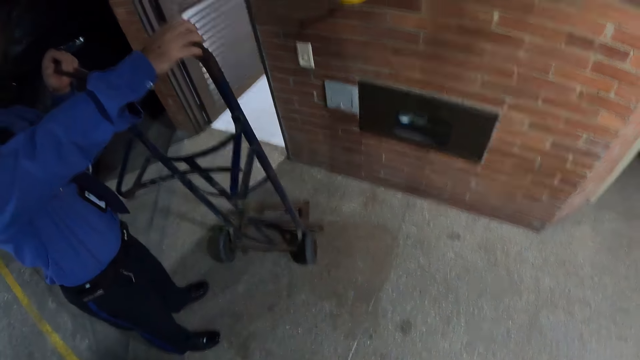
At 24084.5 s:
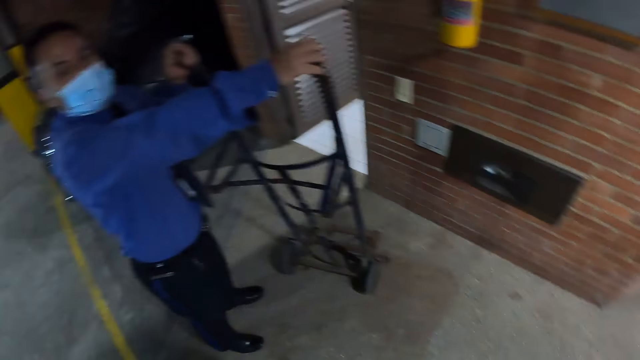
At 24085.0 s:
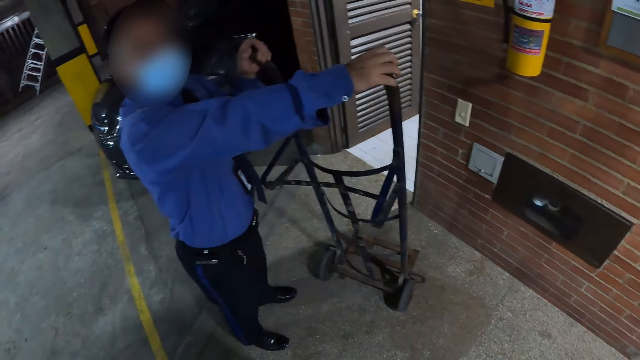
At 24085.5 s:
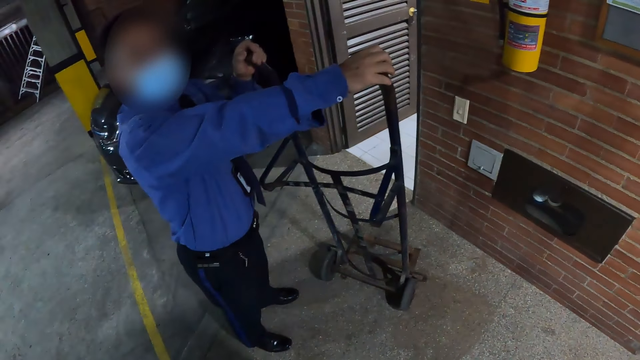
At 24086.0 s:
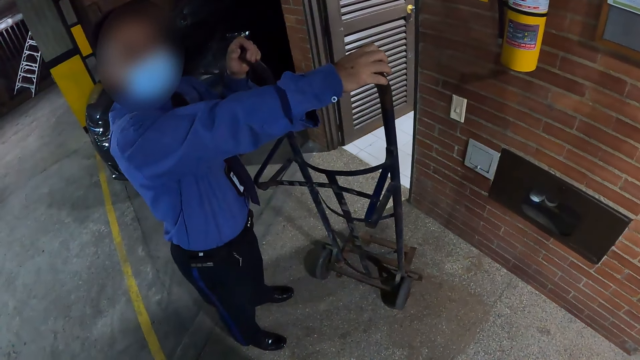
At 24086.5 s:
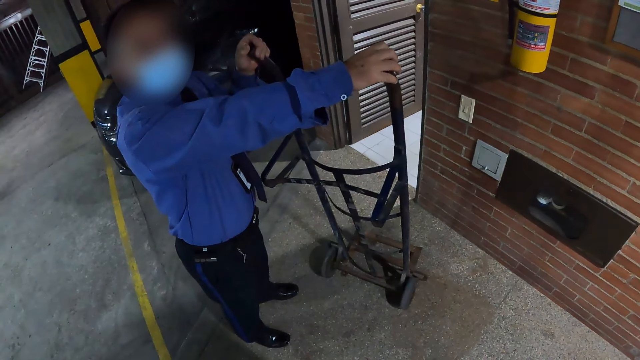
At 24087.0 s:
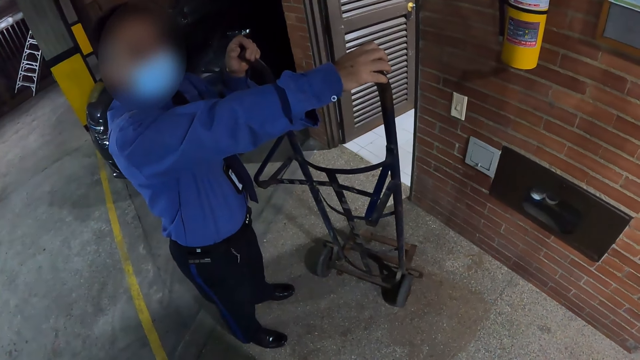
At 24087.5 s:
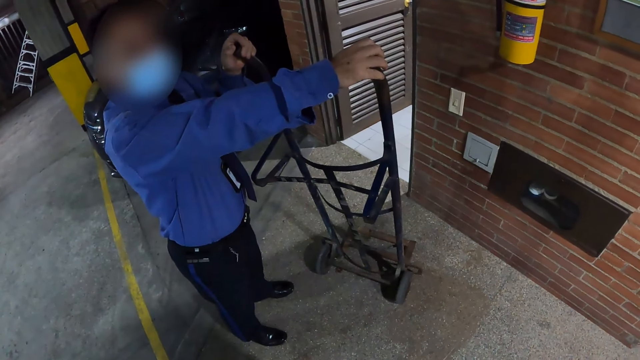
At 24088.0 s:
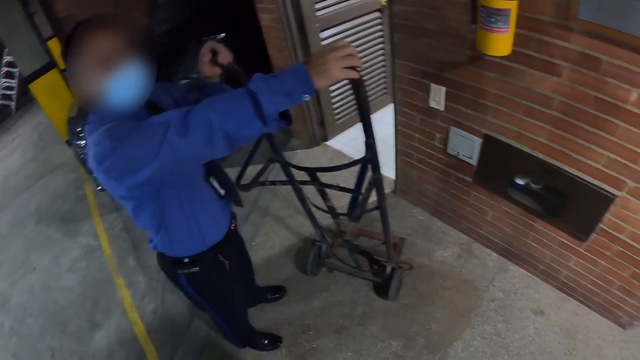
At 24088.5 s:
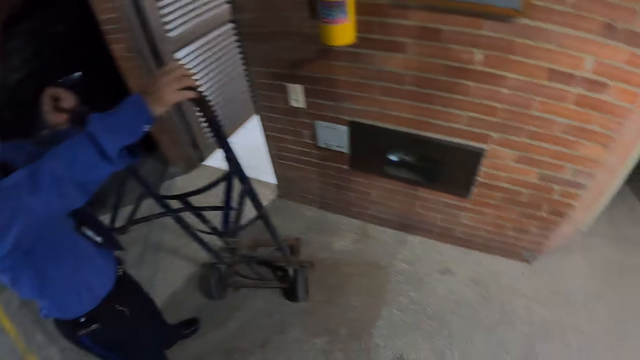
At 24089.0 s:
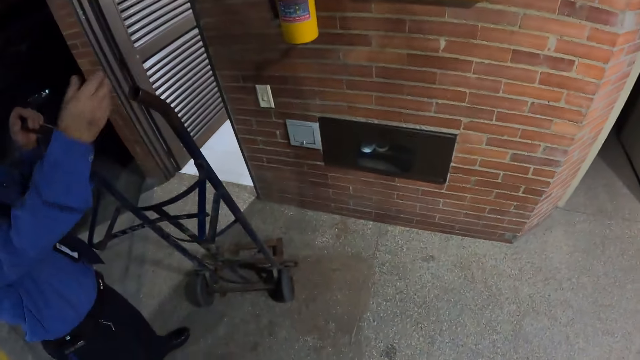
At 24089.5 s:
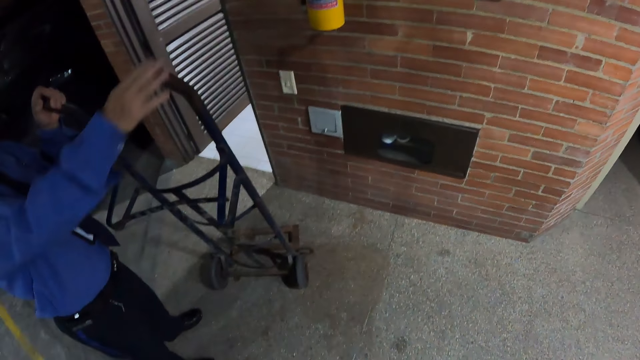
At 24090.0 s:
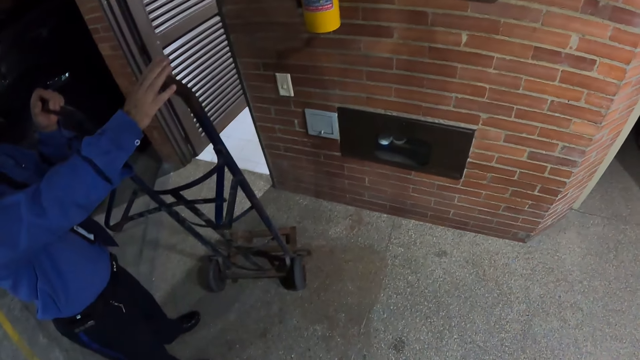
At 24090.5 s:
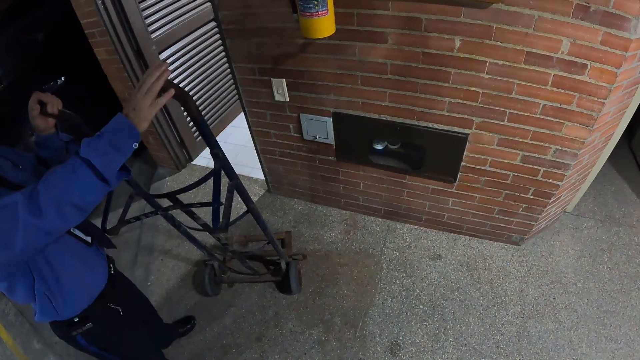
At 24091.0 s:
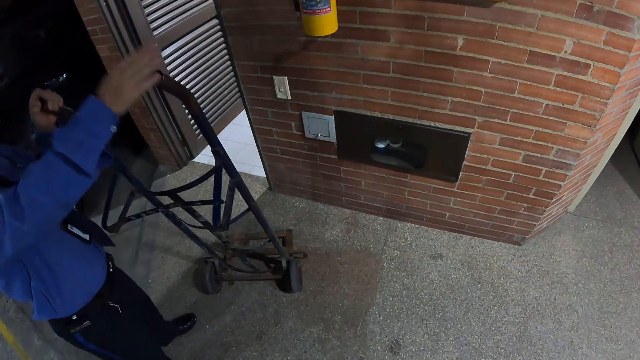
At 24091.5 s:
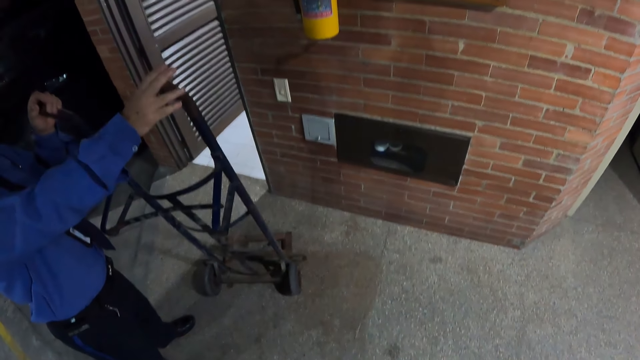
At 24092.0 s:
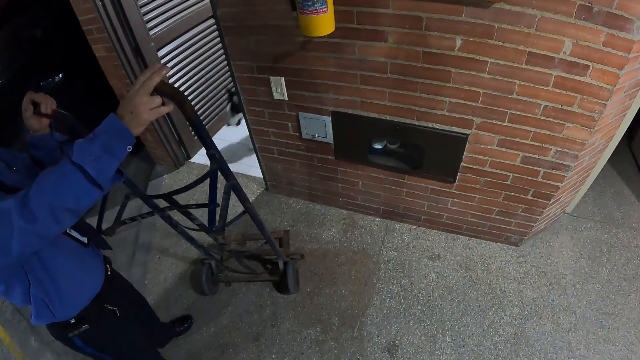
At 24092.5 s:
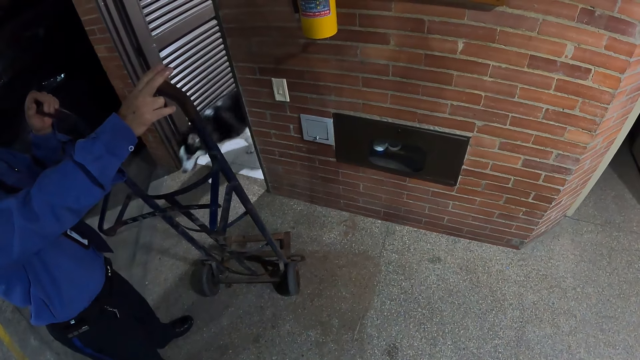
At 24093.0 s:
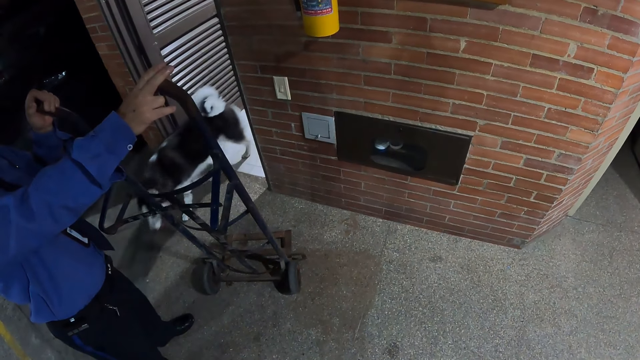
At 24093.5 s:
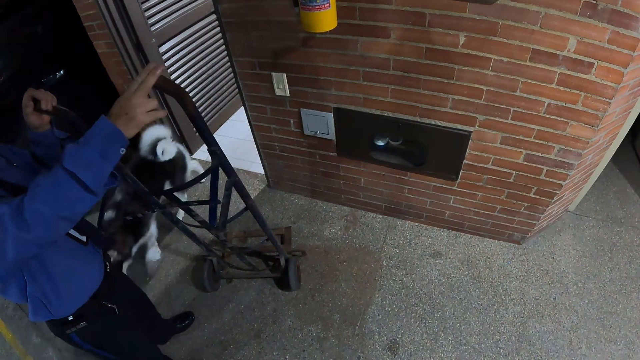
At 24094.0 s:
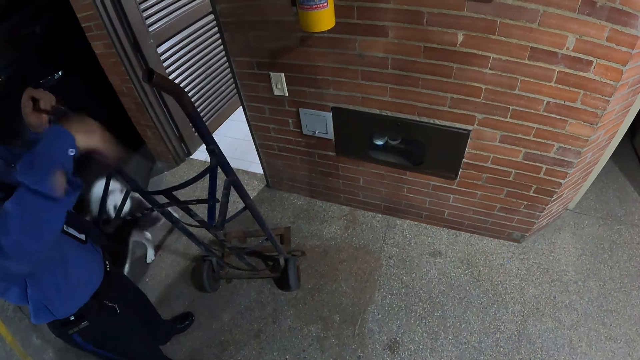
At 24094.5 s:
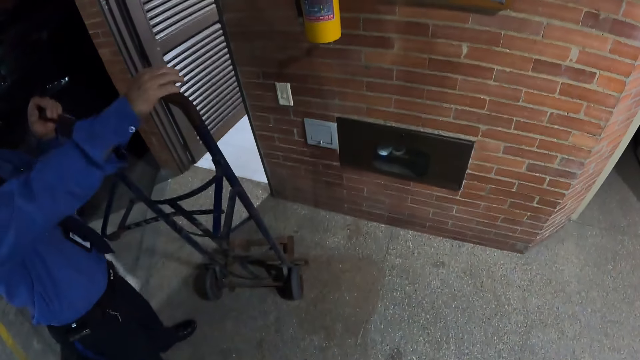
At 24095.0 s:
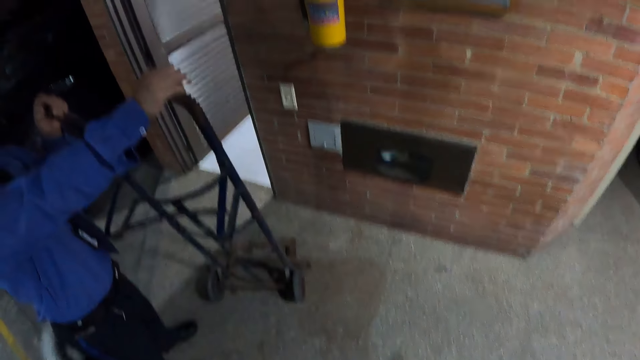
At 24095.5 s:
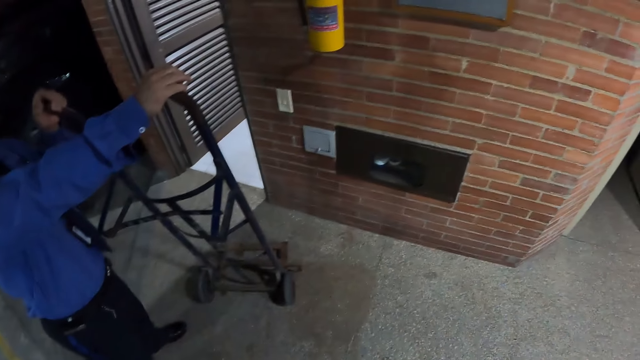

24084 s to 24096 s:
The camera wearer looks at a man. A woman moves a hand.

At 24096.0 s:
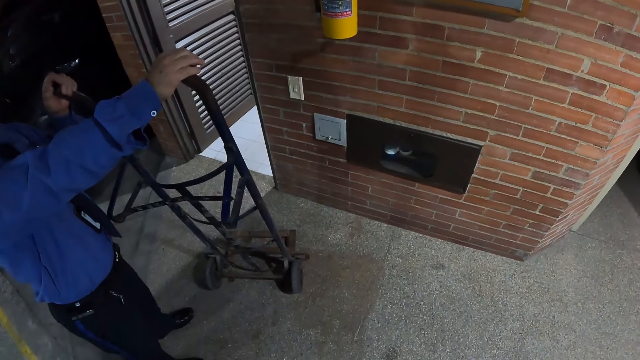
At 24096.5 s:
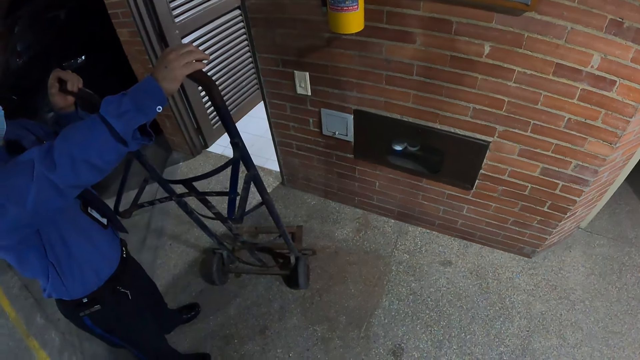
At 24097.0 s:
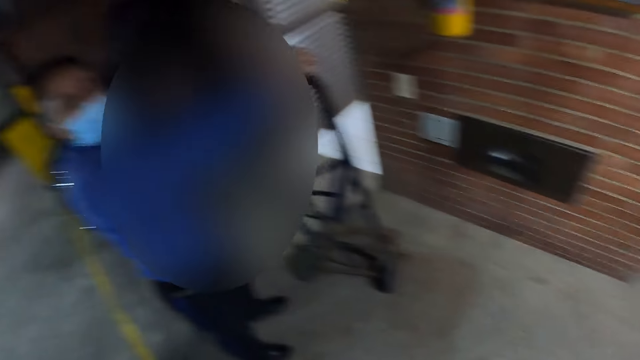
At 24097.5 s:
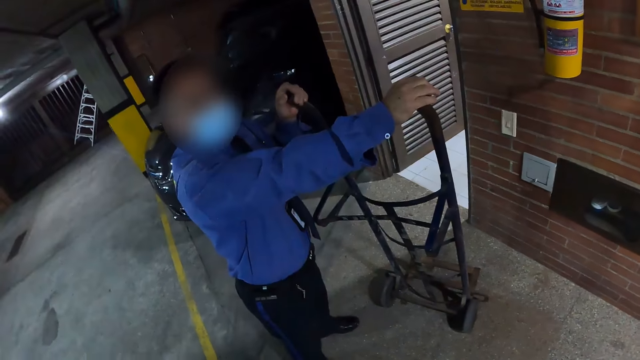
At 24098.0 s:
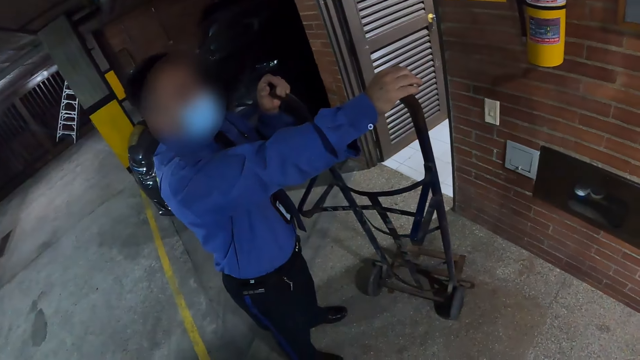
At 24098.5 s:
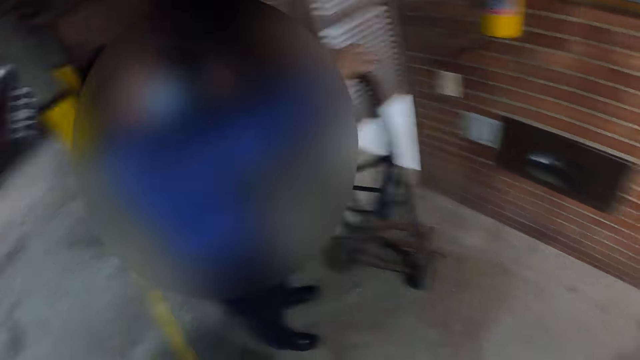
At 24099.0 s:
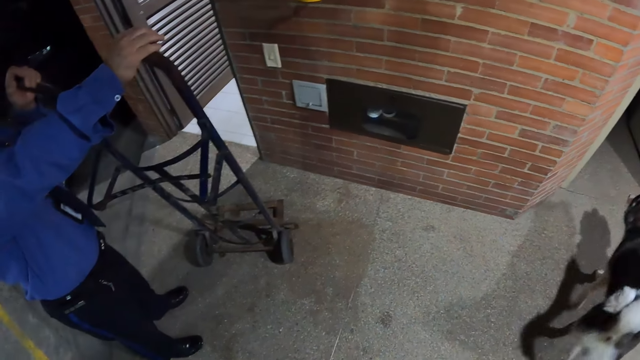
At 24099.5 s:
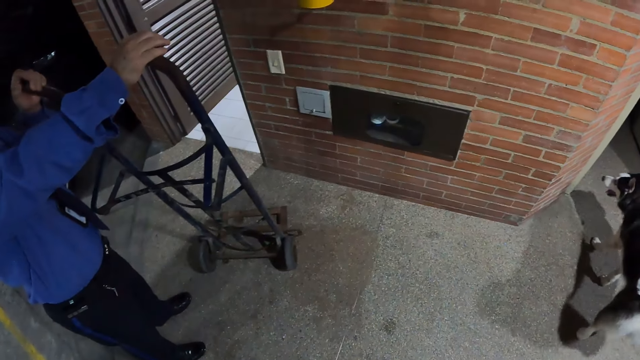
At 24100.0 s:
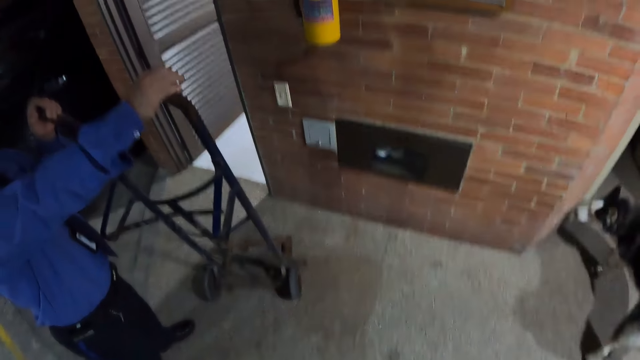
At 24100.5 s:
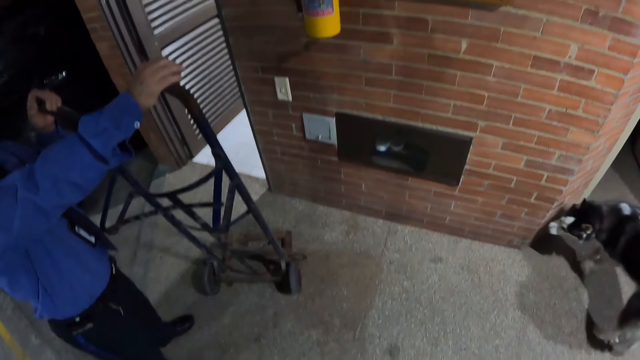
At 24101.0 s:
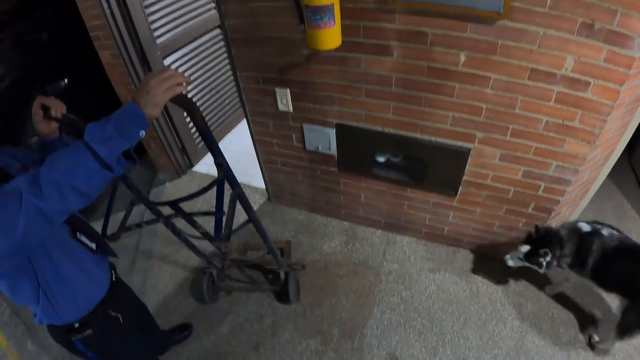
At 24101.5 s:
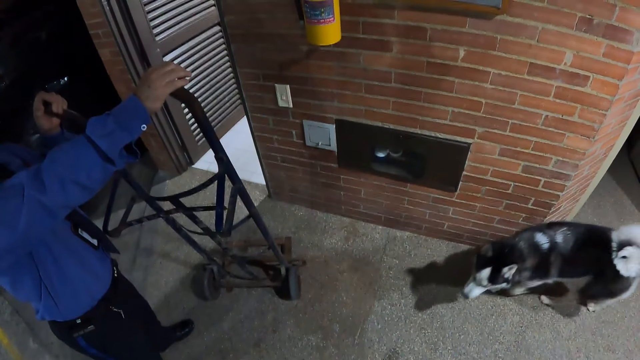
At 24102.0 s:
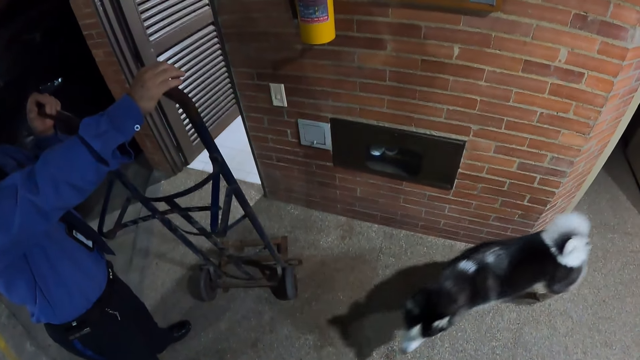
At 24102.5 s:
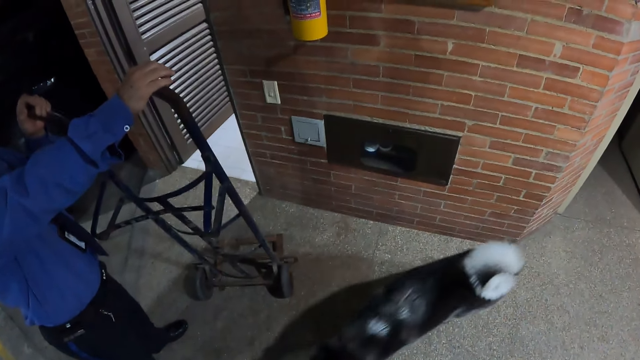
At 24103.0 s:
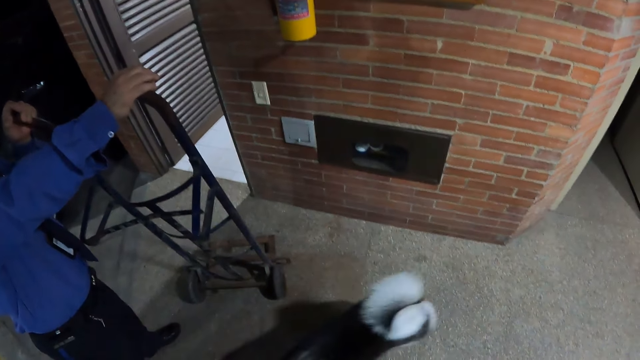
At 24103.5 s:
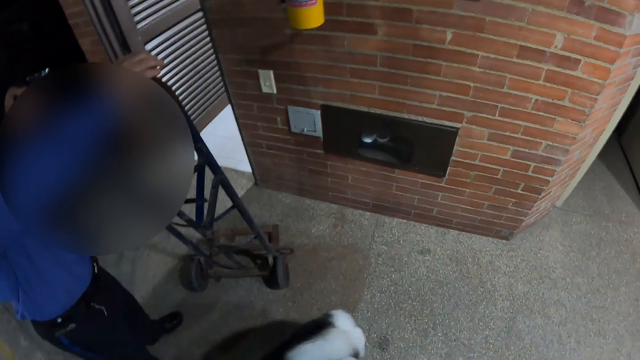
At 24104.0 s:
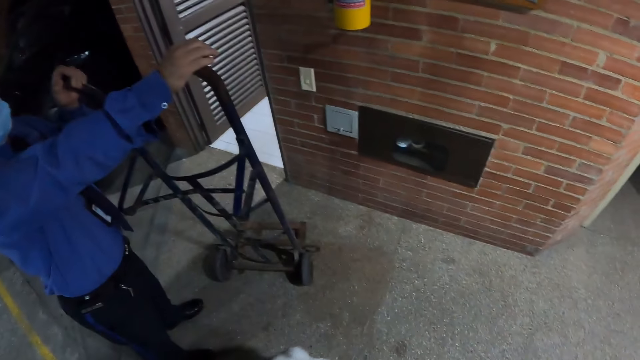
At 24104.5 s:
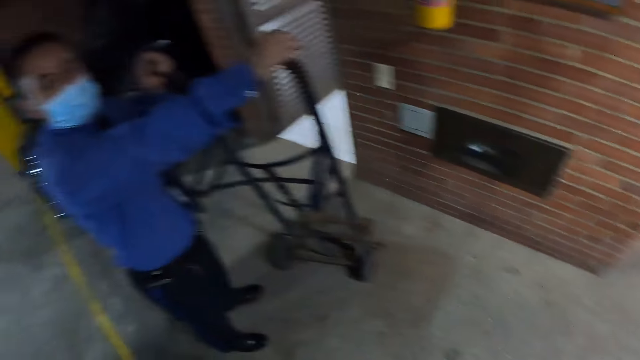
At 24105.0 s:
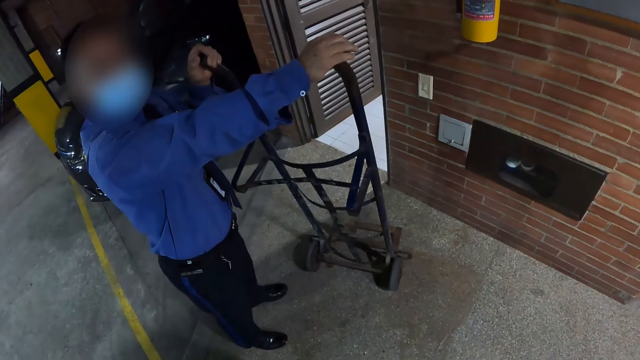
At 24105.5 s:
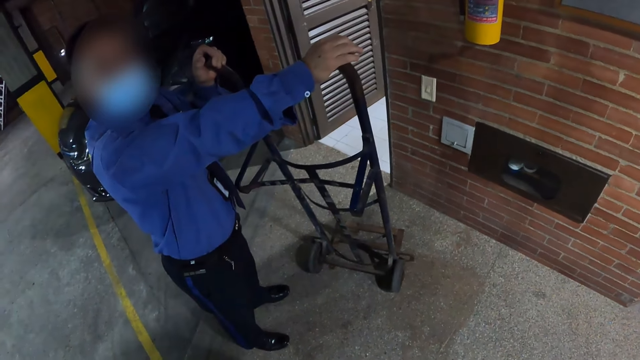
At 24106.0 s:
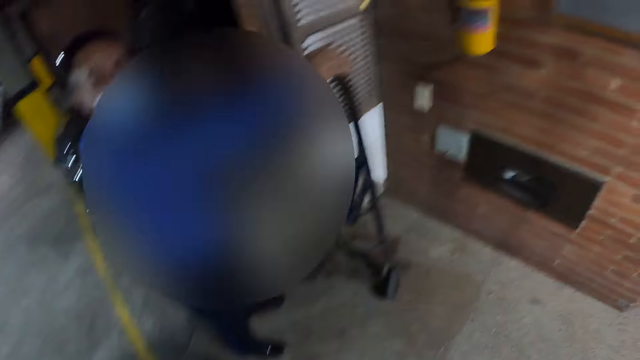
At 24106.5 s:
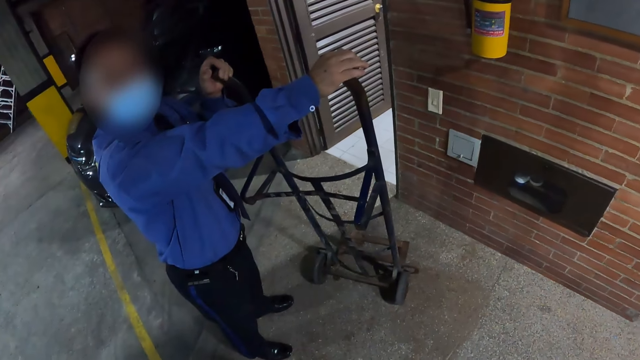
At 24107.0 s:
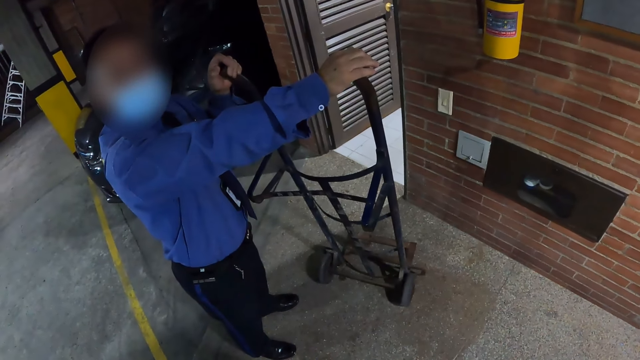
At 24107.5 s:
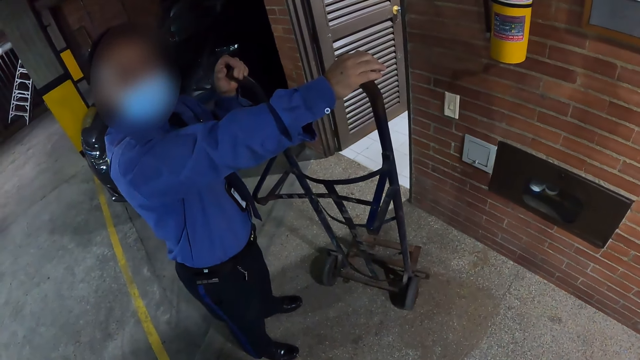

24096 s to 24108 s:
The camera wearer looks at a man. They look at a dog. They look at the man.
